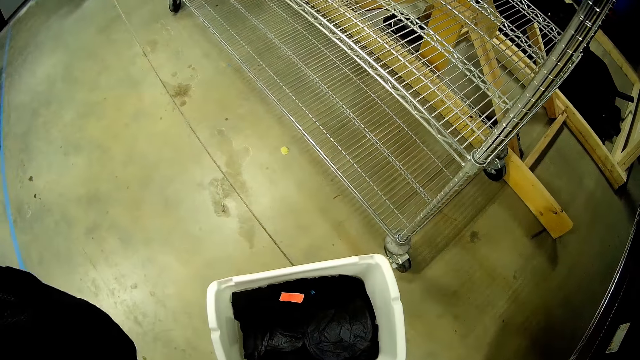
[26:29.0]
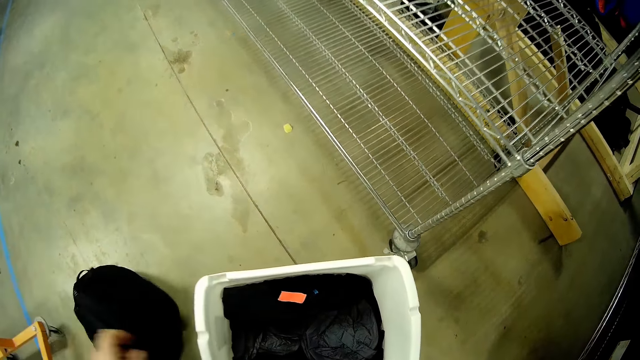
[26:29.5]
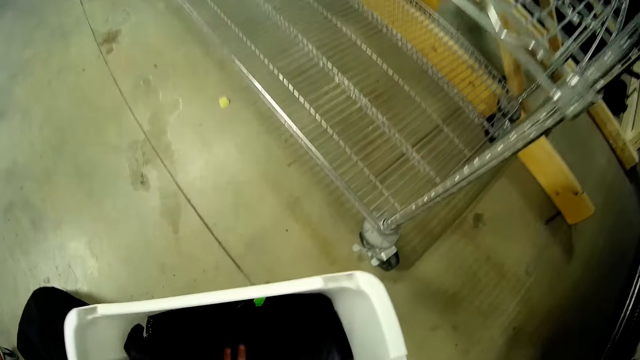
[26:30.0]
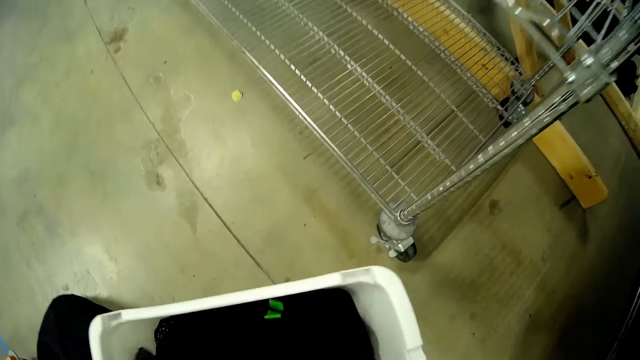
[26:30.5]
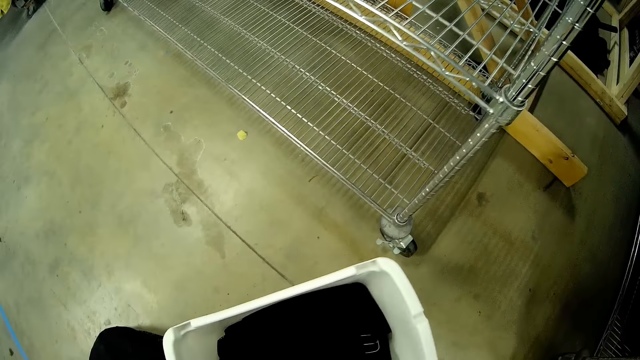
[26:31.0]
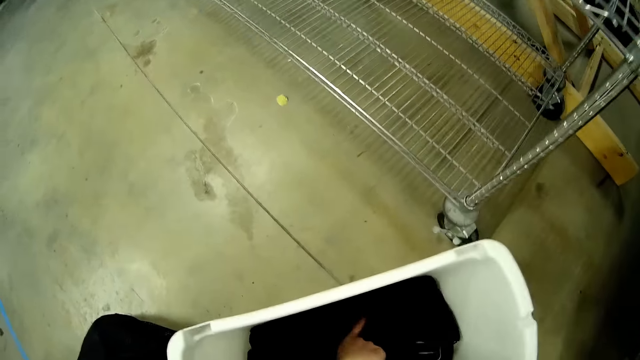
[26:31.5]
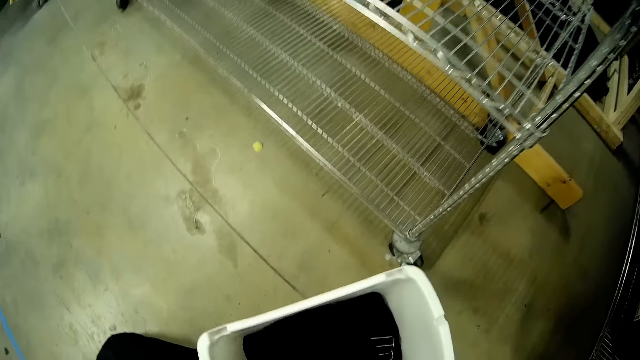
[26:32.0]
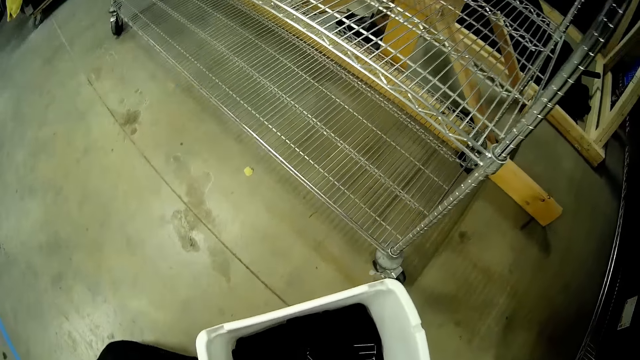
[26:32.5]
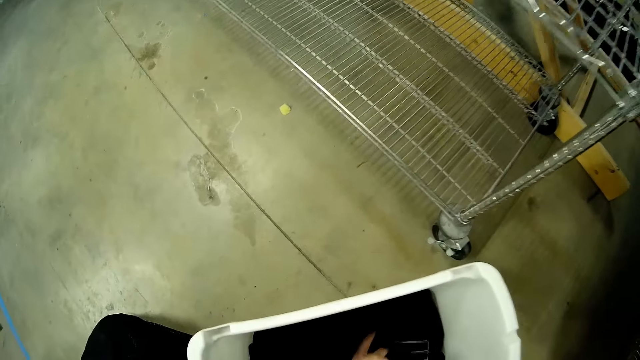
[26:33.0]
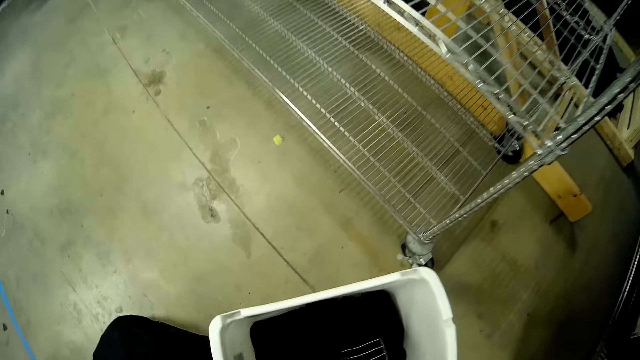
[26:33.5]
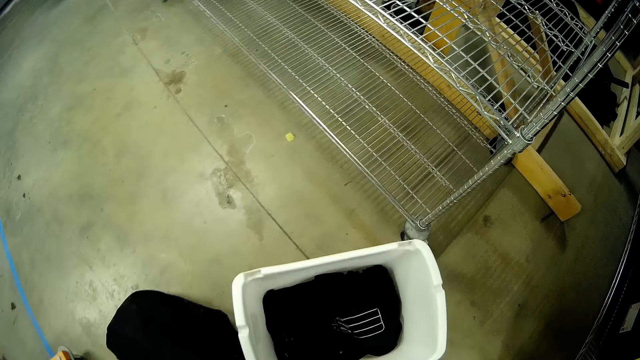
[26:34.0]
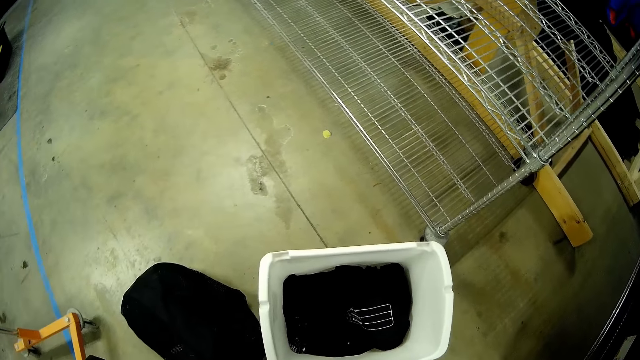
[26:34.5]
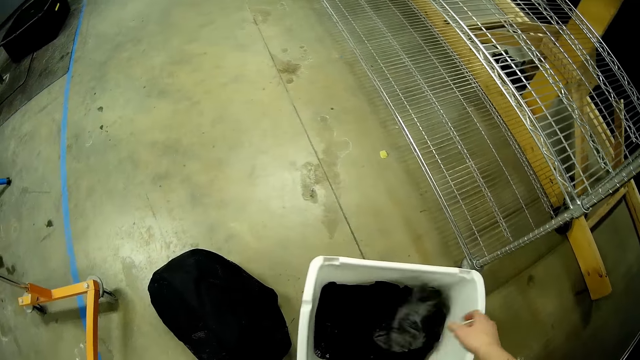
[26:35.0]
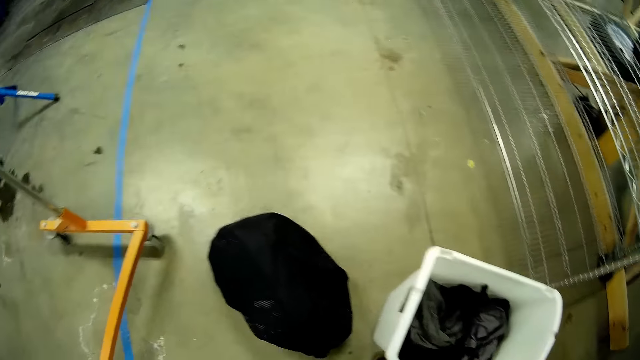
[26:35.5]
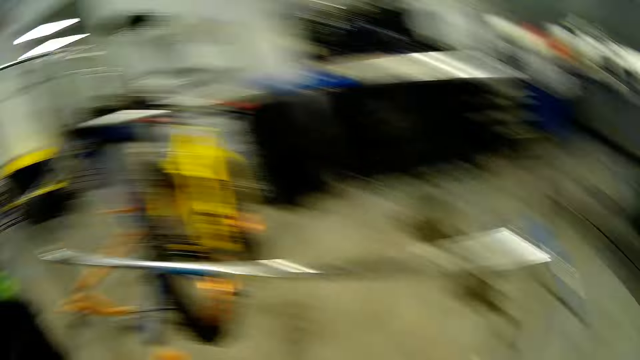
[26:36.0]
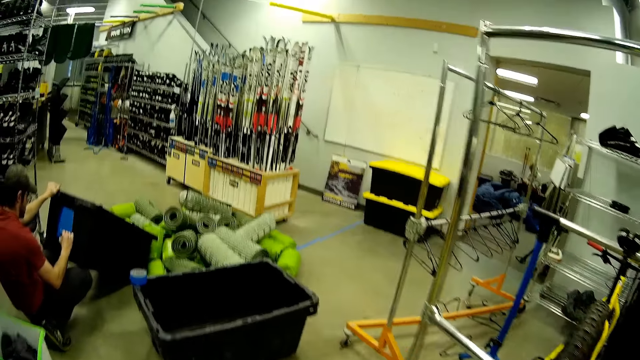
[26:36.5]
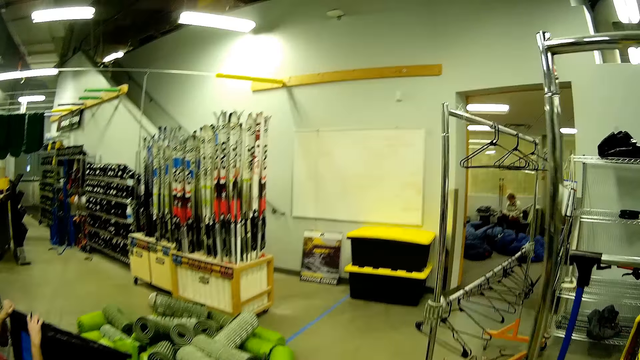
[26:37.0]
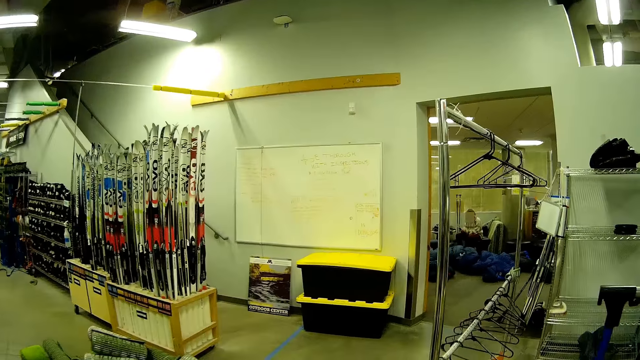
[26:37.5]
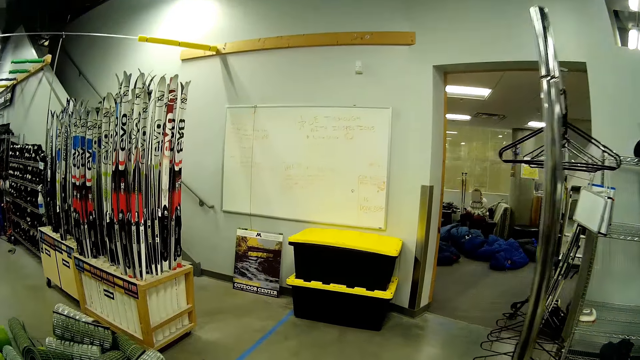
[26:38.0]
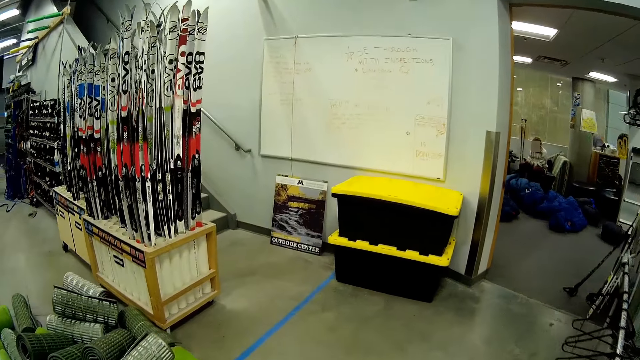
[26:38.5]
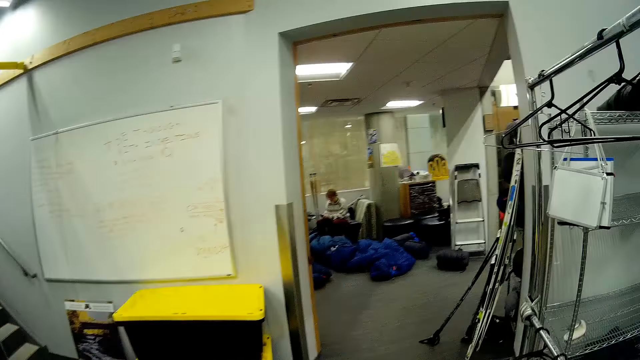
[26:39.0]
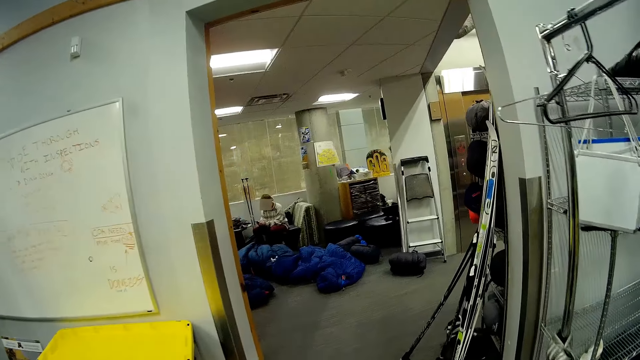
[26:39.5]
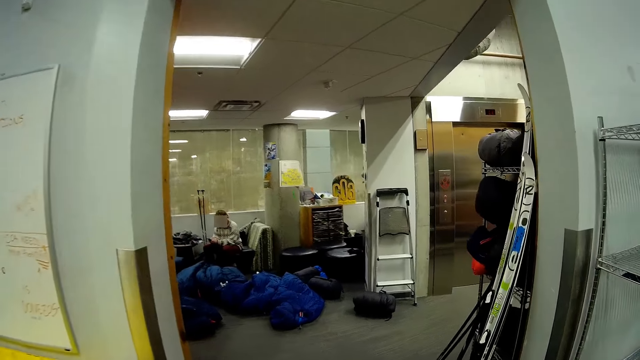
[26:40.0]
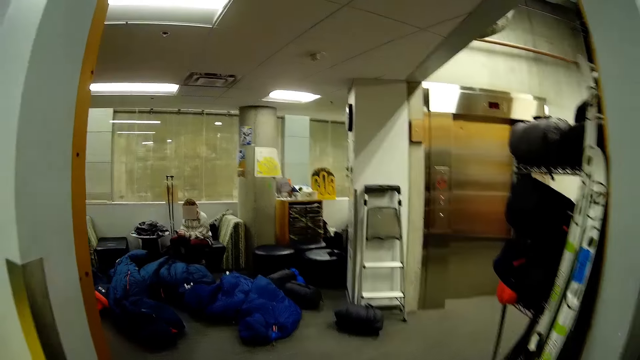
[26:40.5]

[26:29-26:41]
The camera wearer puts a cloth down from the bucket. They walk around. They look aside.

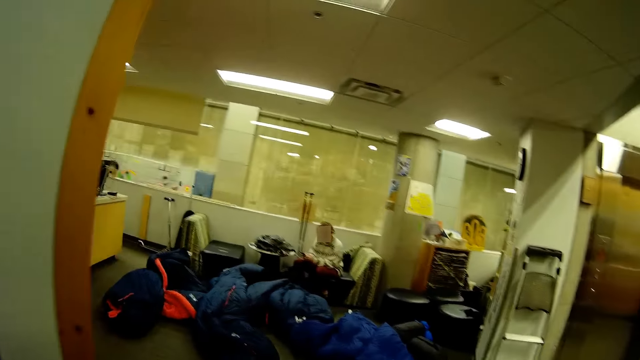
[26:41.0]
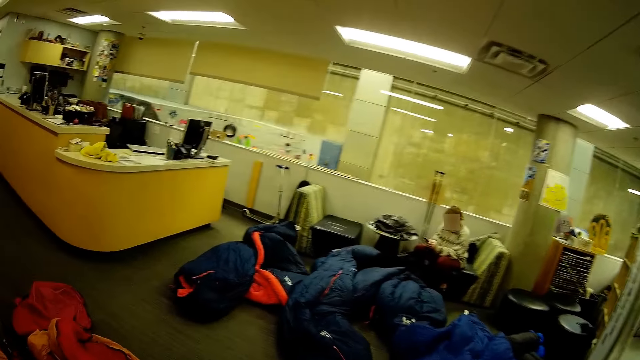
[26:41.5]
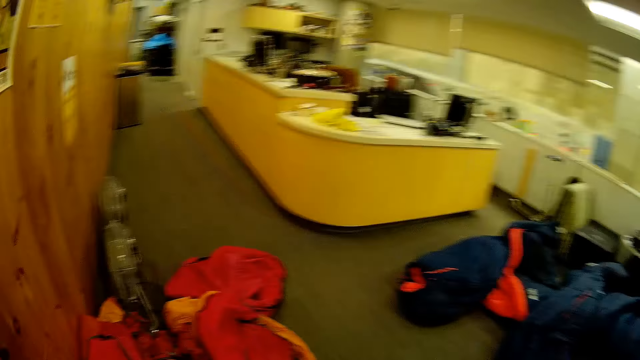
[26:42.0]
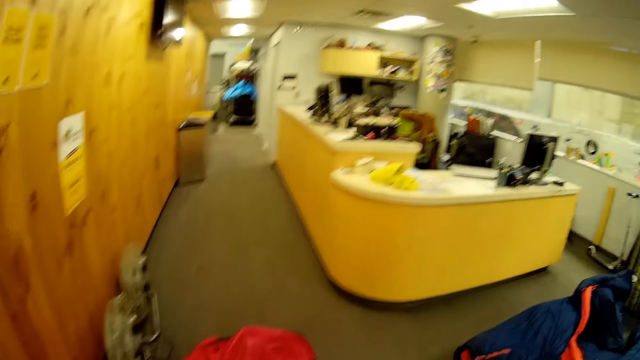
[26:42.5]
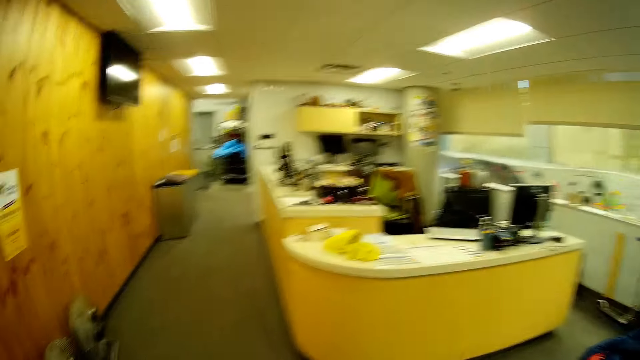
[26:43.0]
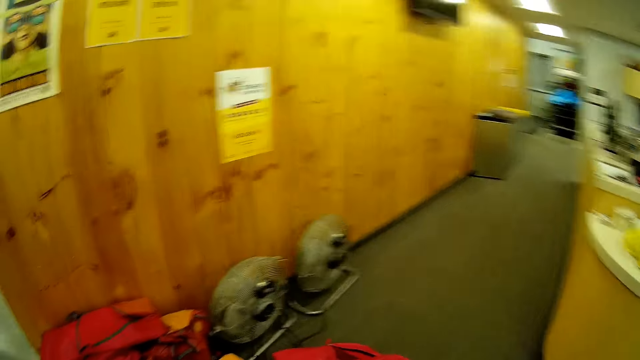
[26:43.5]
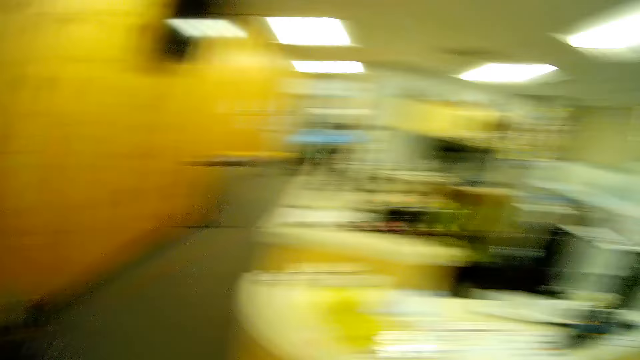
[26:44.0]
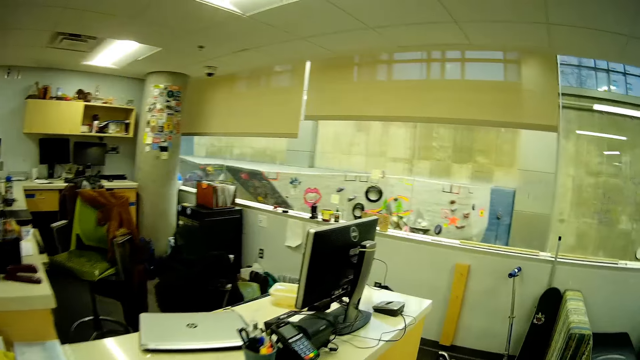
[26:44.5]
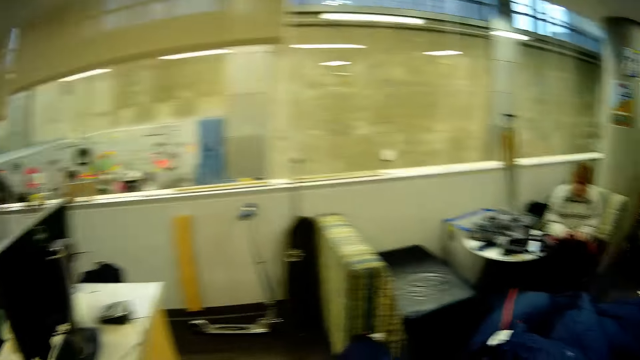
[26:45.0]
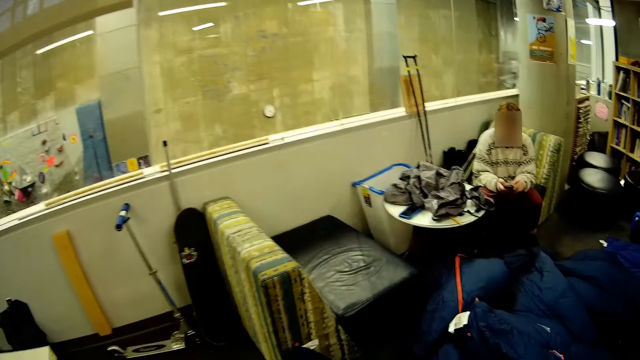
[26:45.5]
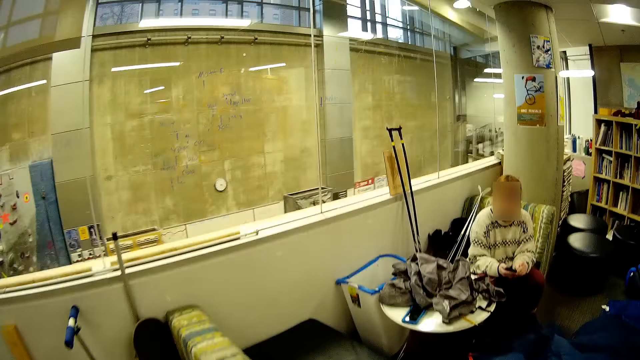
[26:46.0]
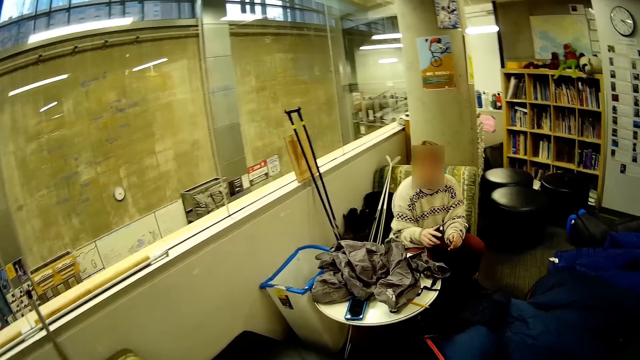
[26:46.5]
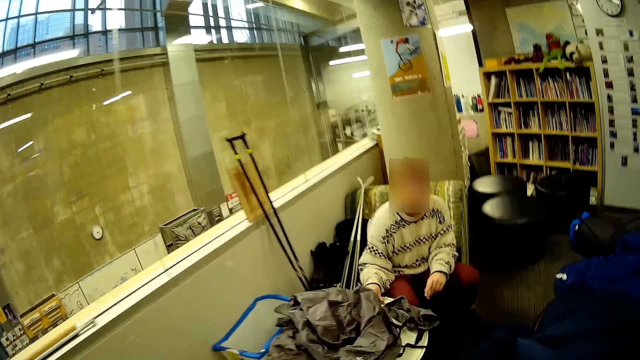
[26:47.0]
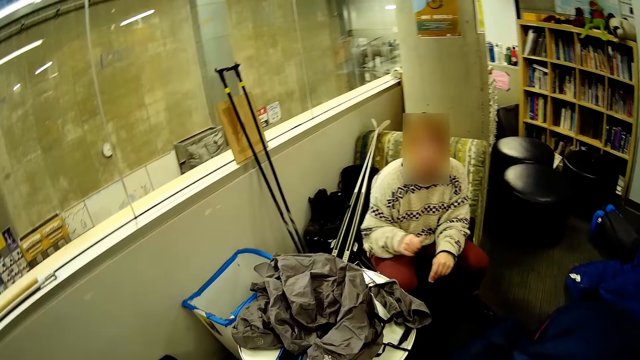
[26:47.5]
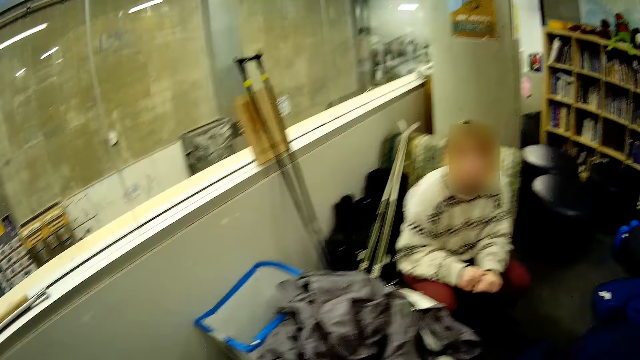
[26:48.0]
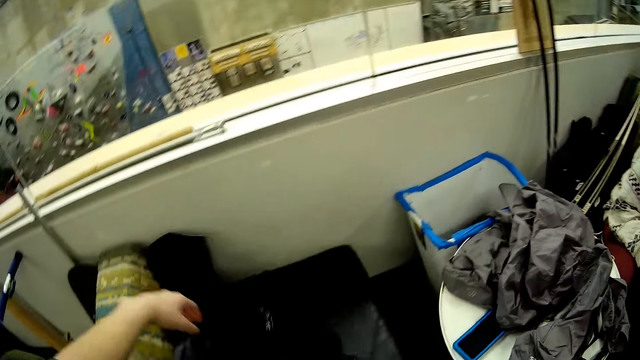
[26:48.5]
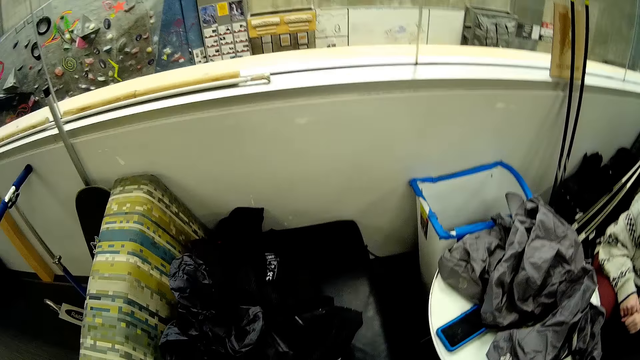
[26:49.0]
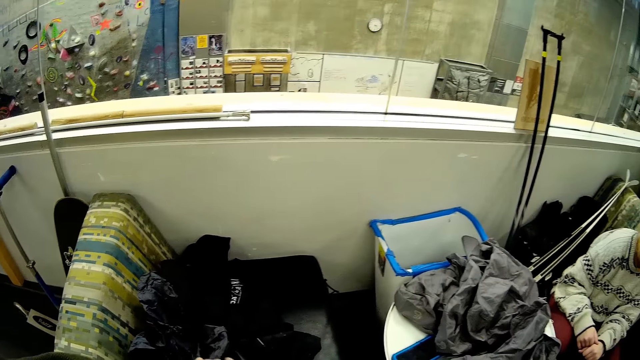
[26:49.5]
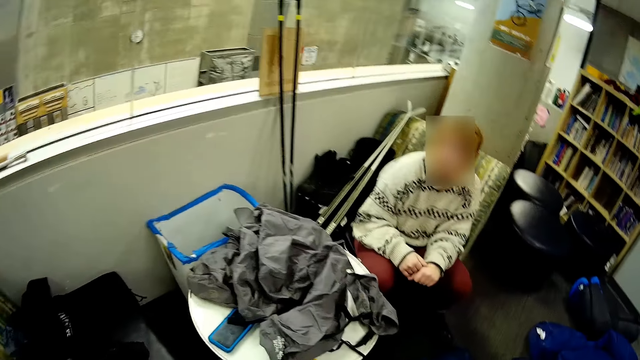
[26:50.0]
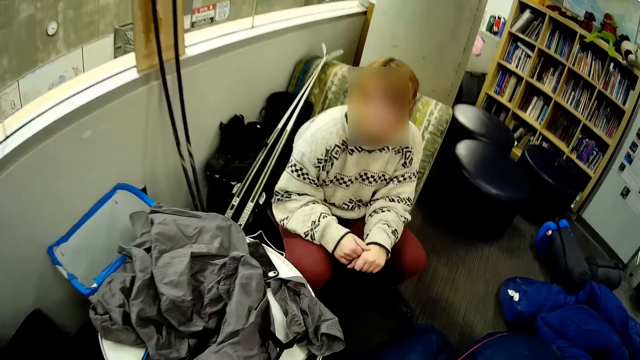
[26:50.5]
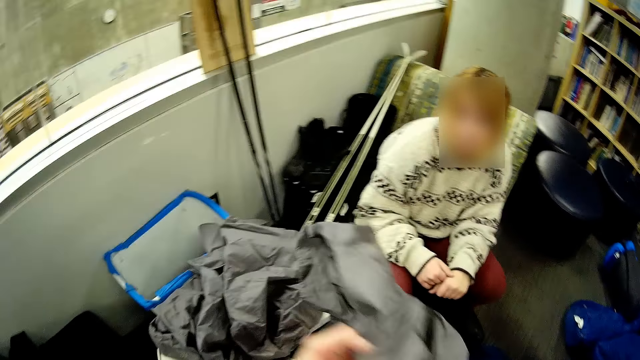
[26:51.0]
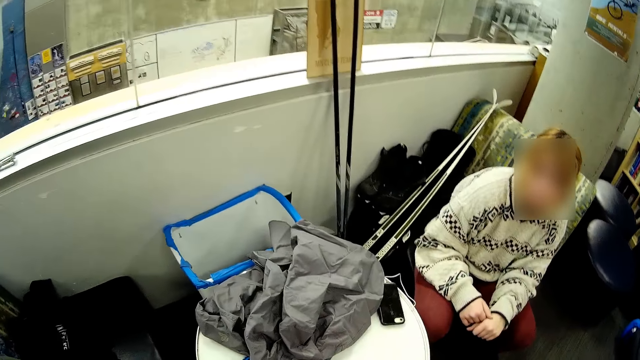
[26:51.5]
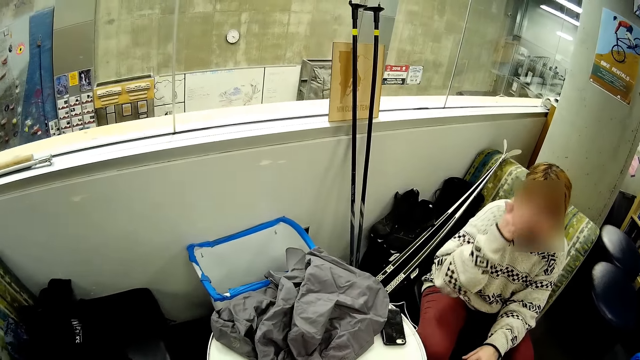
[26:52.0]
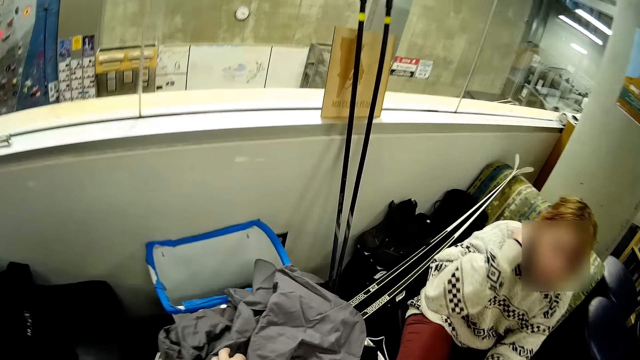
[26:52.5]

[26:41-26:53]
The camera wearer puts the bag on the chair. They pick up the bag on the chair.
